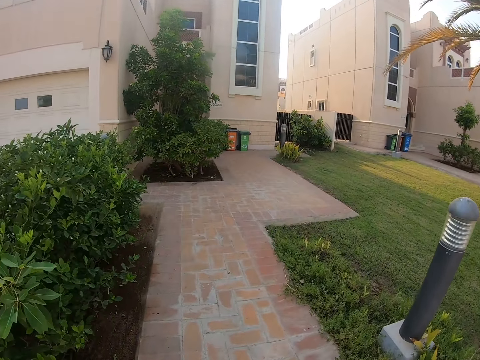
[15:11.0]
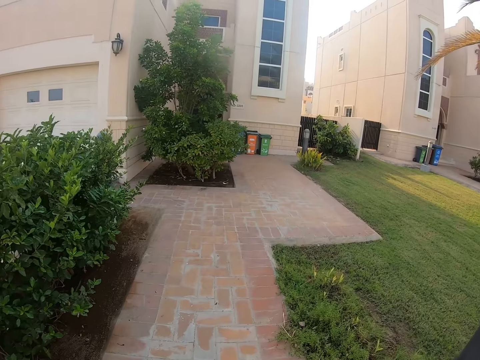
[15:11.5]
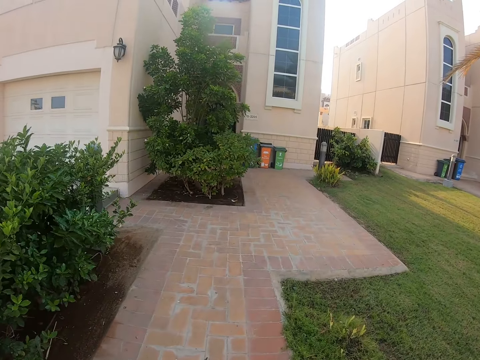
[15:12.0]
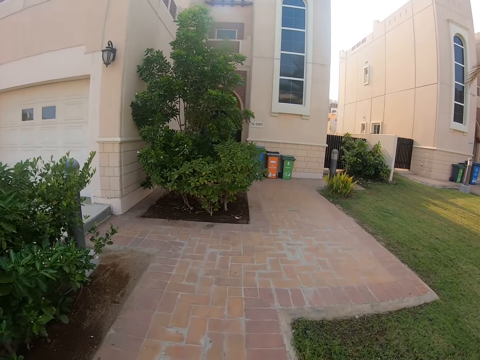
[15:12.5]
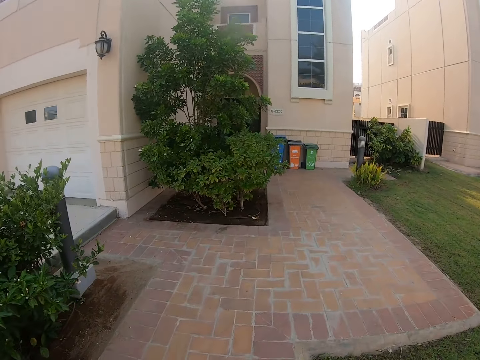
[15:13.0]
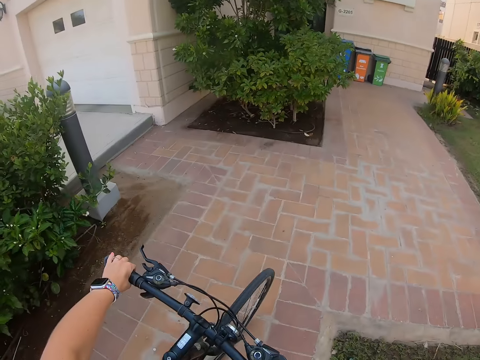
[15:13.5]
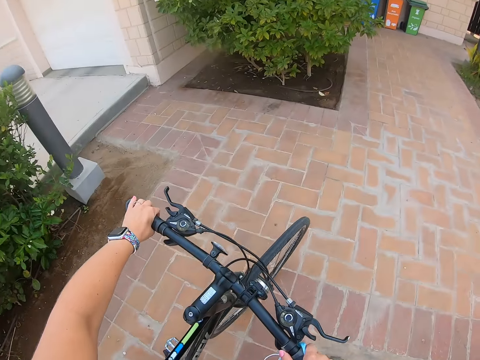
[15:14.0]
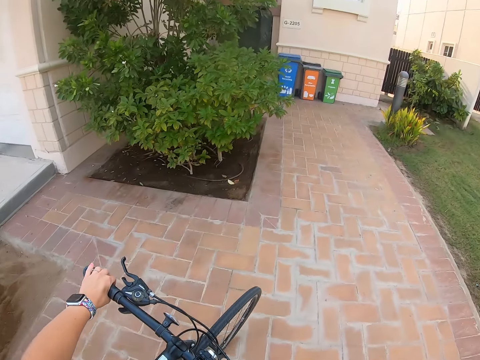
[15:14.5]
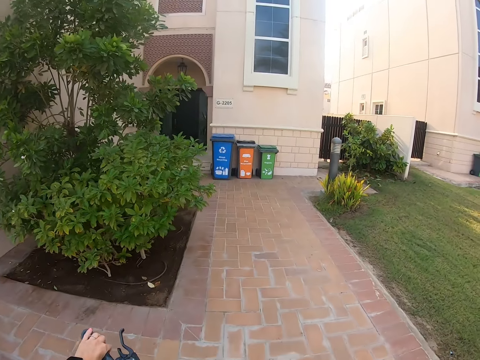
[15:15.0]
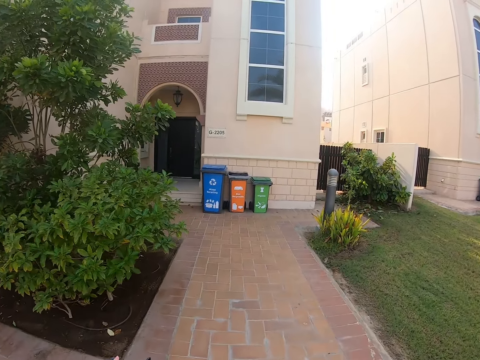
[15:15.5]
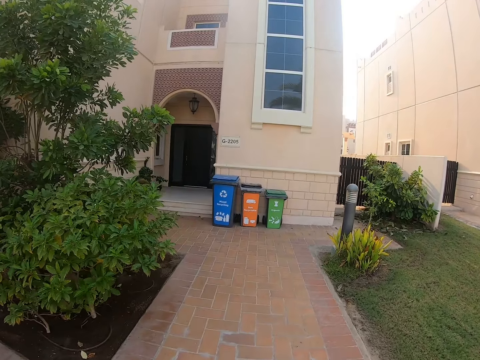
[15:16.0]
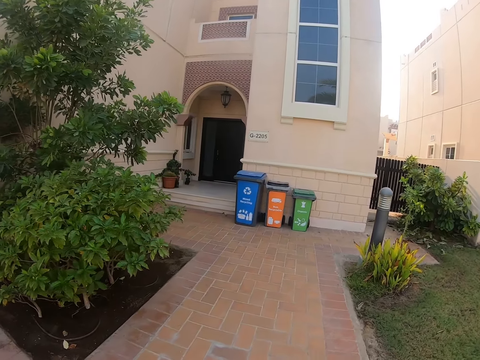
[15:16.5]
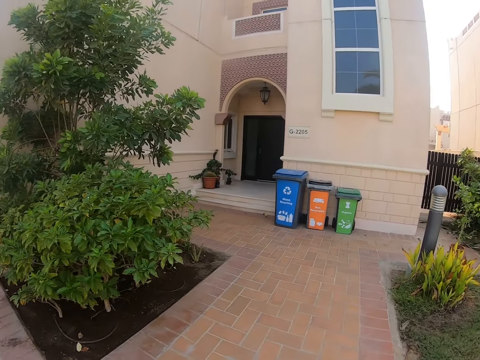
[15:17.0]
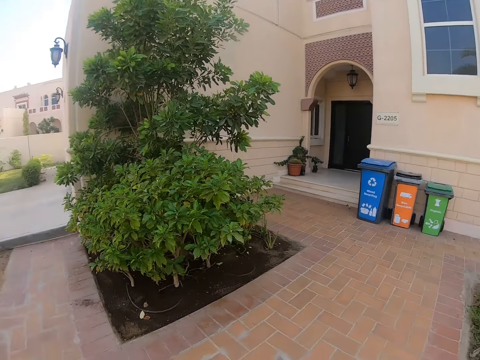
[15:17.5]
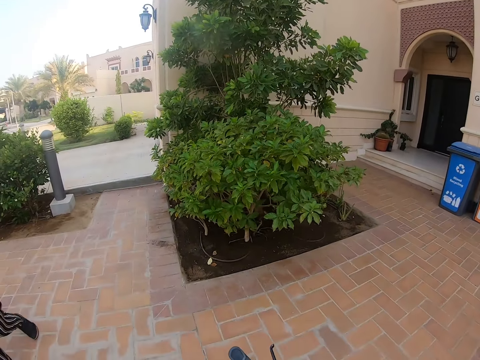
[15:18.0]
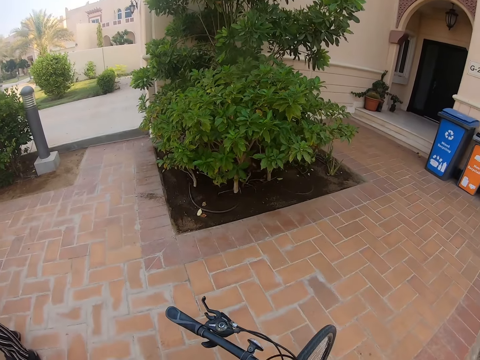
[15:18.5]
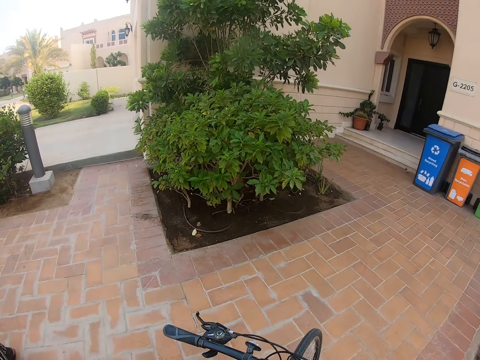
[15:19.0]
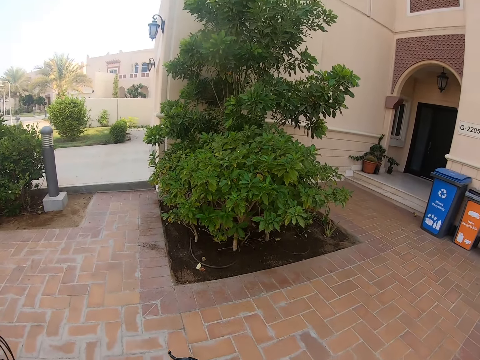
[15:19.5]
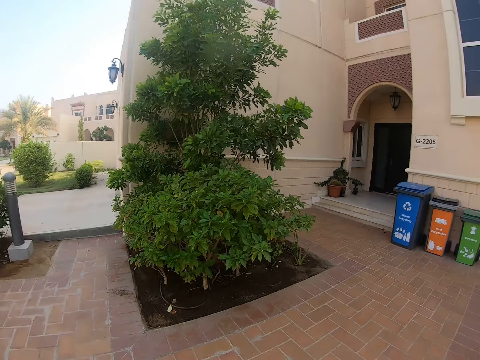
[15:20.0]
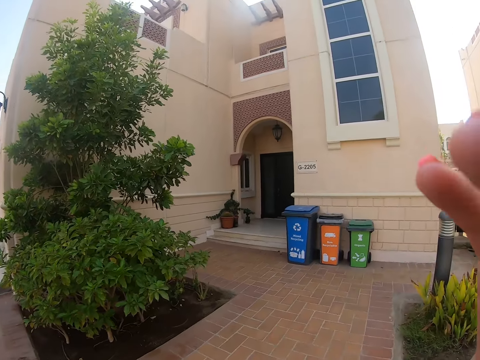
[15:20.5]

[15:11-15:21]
The camera wearer walks along the pavement with the bicycle. They look around.
